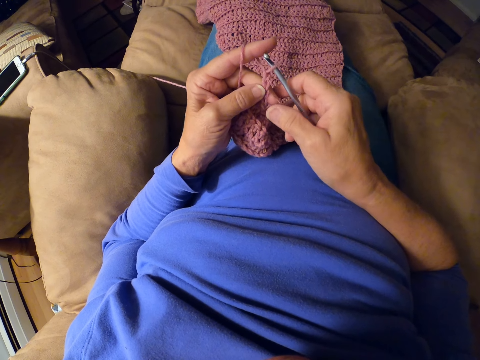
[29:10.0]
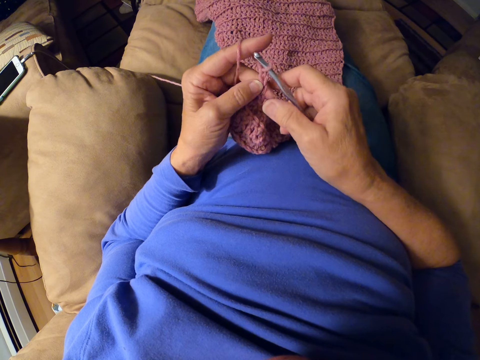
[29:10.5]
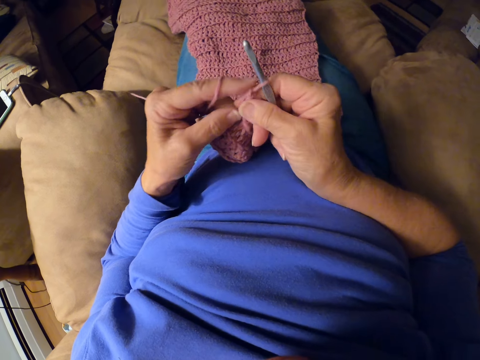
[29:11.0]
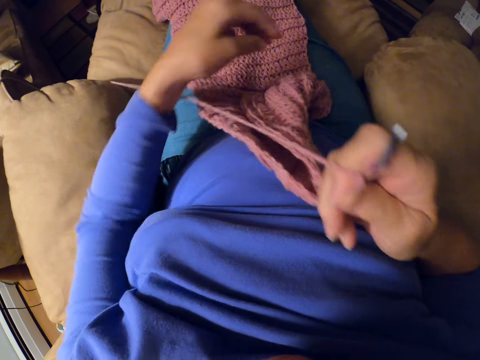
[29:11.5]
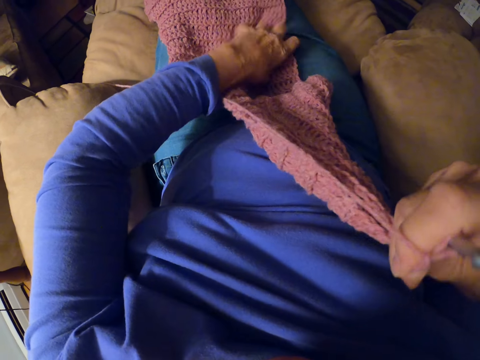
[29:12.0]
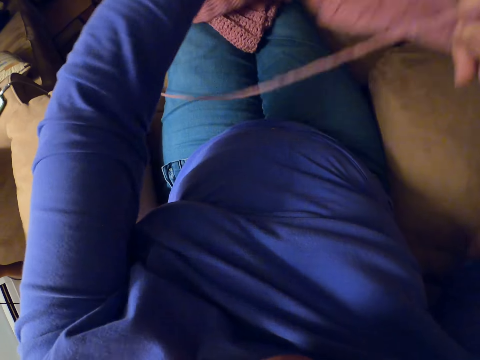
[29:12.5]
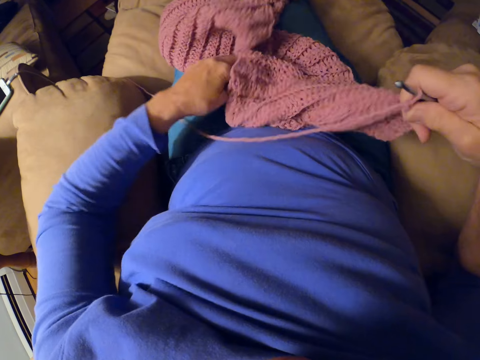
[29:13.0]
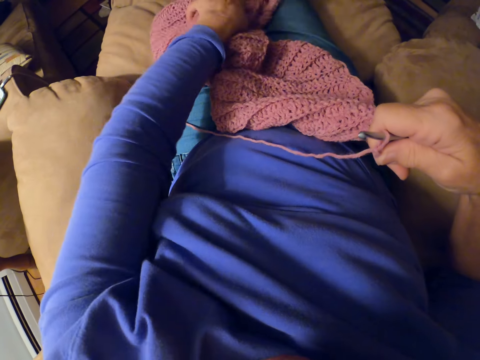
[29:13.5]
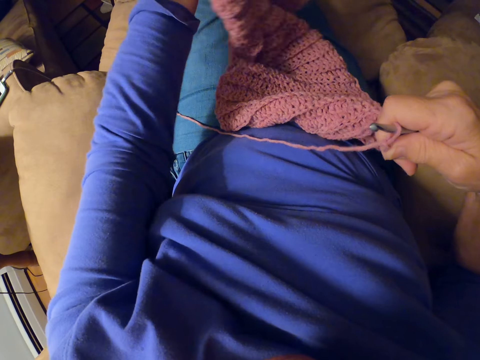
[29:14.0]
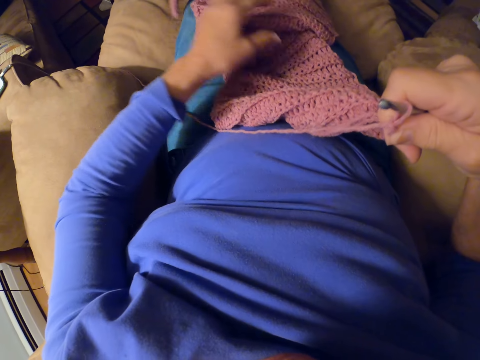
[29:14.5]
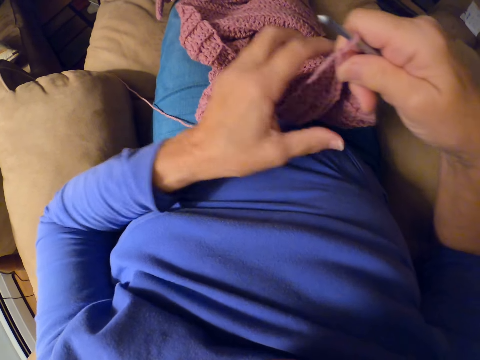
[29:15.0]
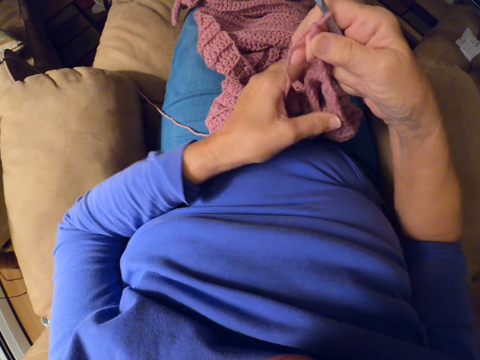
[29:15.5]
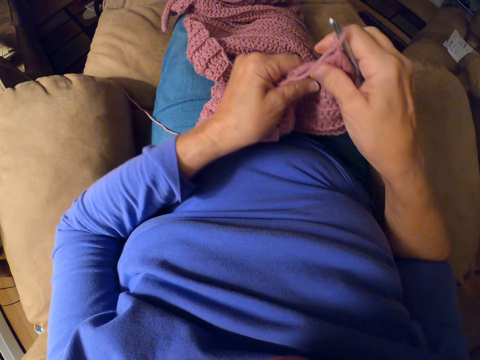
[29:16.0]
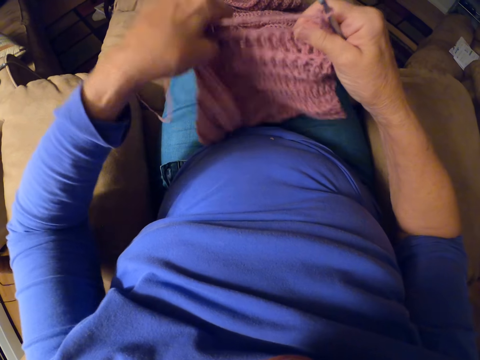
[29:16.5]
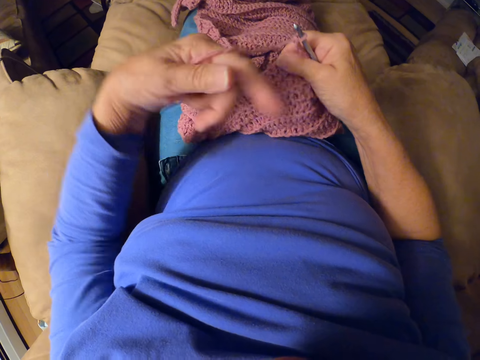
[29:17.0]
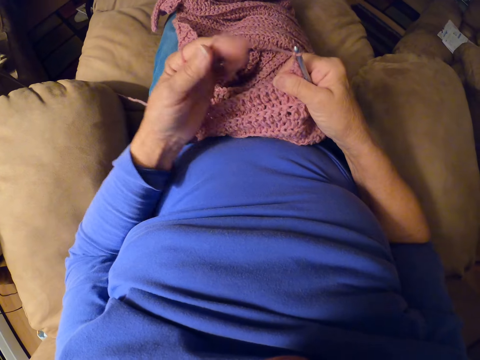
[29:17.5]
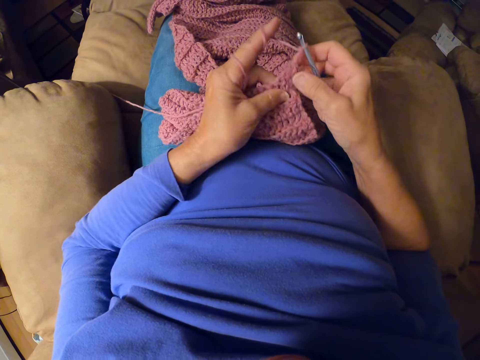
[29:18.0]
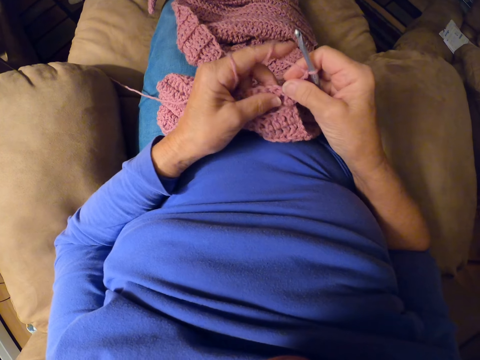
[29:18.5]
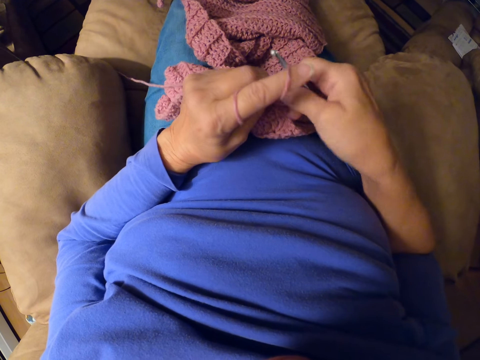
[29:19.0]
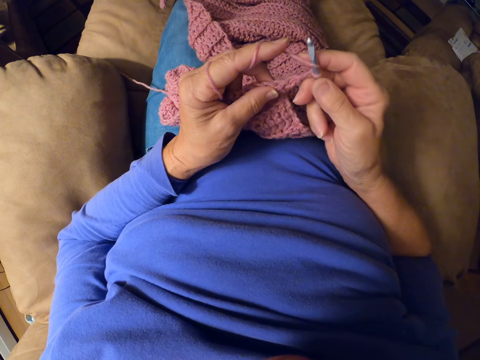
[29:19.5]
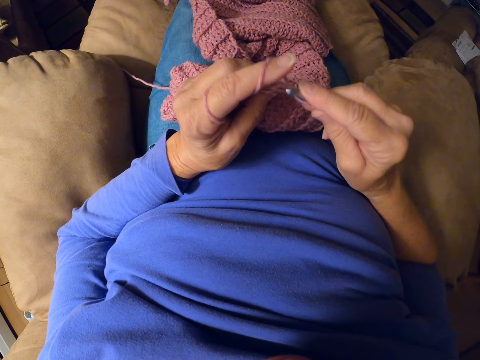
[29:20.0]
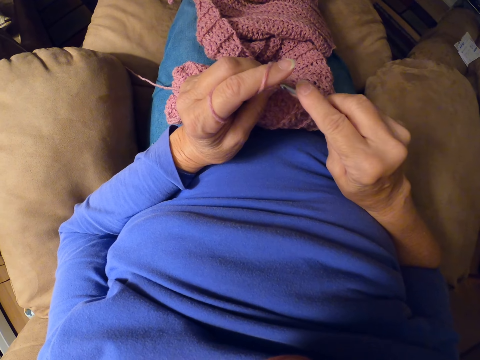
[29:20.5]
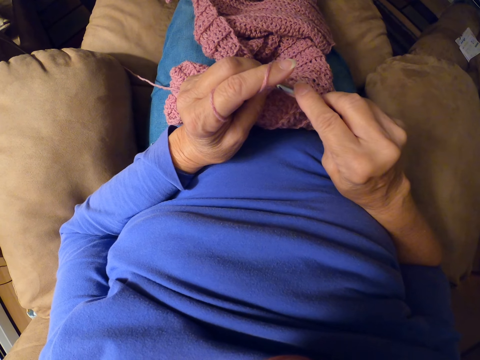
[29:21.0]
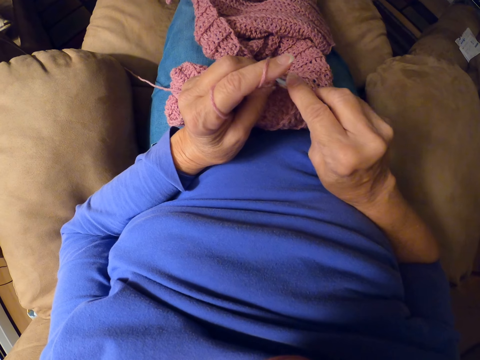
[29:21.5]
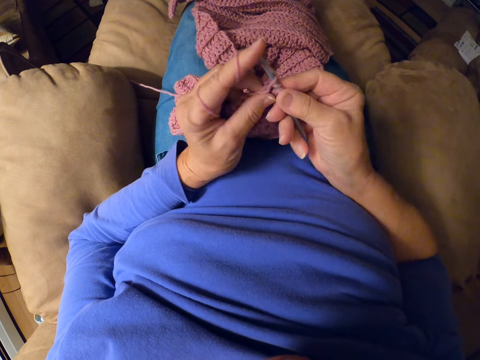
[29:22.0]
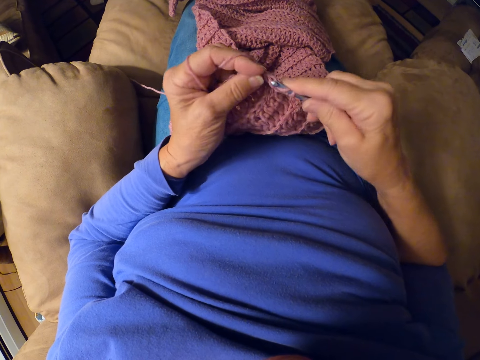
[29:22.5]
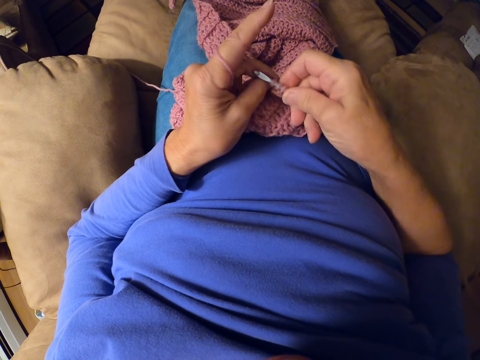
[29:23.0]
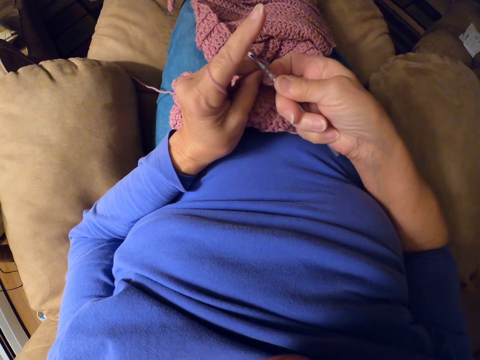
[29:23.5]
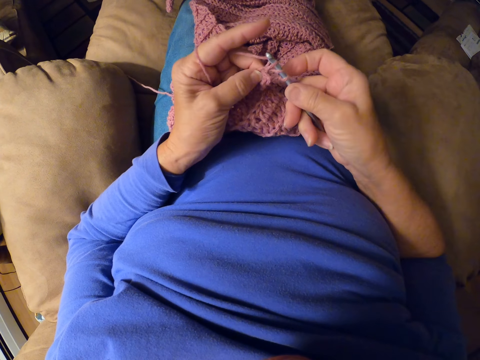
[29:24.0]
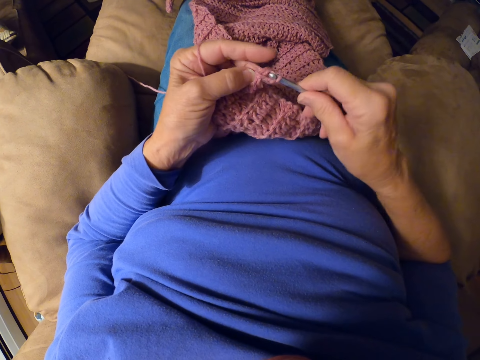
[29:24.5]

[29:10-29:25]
The camera wearer adjusts the fabric. She turns the sweater fabric. She straightens the sweater fabric. She rolls yarn around her finger. She crochets with the crochet hook.

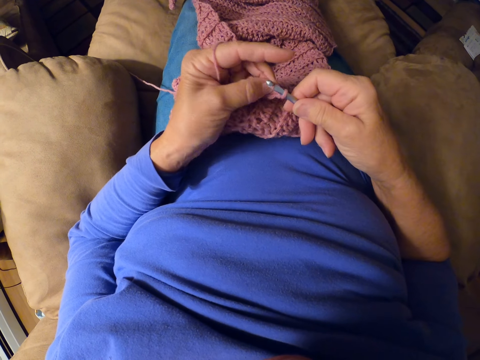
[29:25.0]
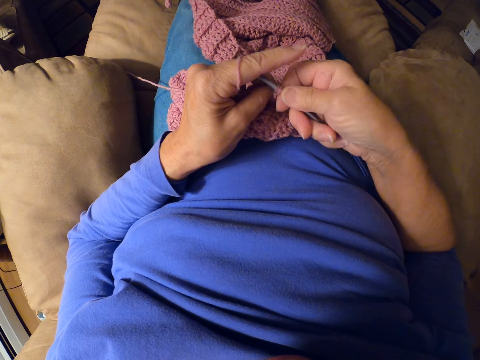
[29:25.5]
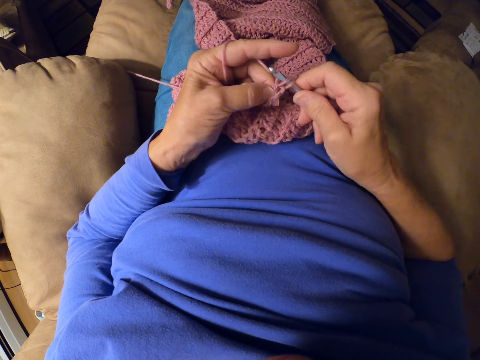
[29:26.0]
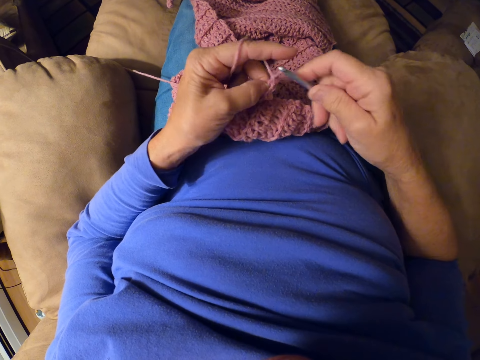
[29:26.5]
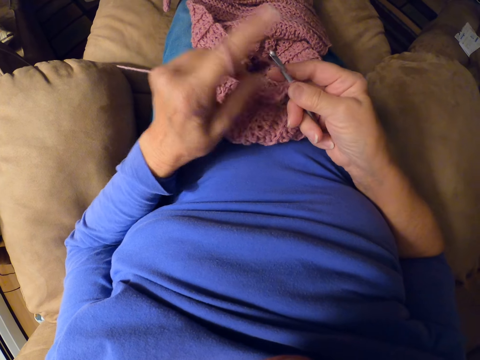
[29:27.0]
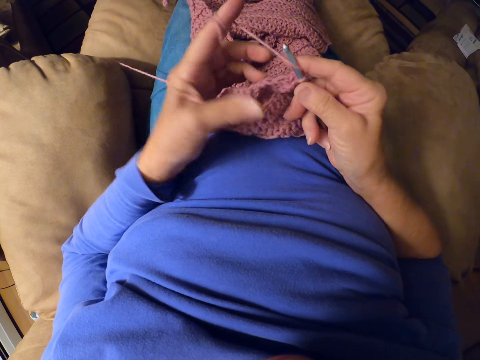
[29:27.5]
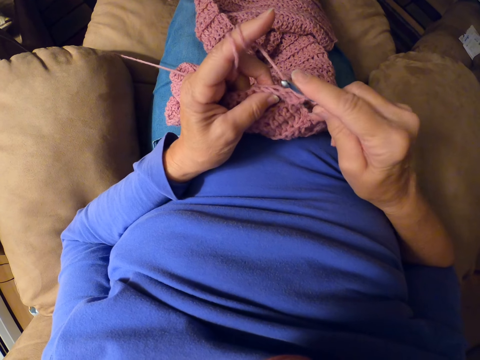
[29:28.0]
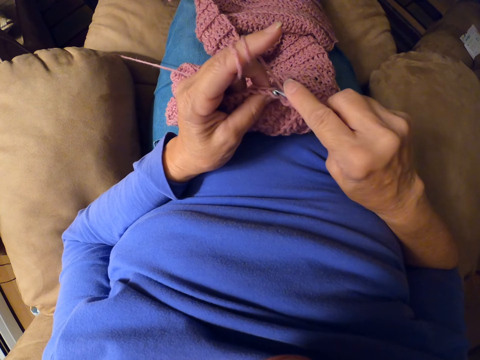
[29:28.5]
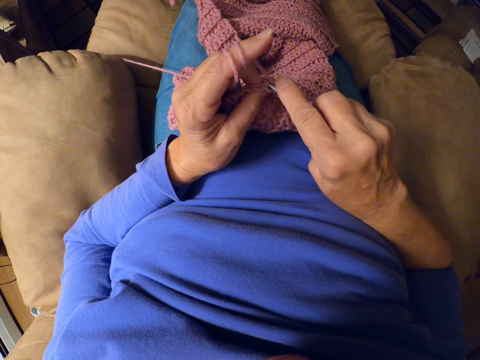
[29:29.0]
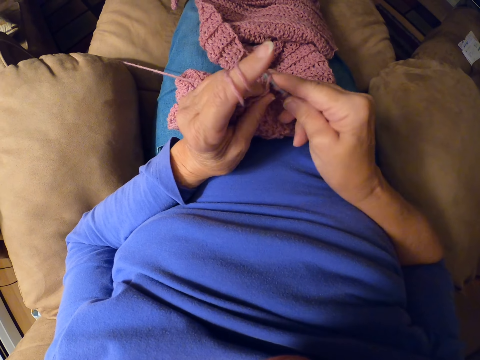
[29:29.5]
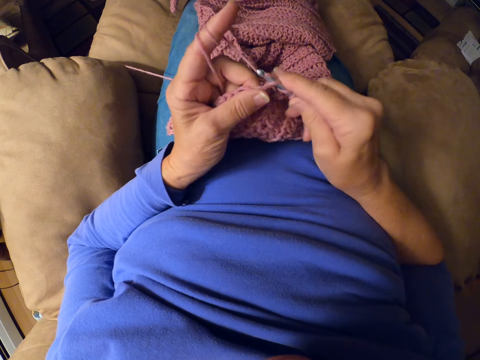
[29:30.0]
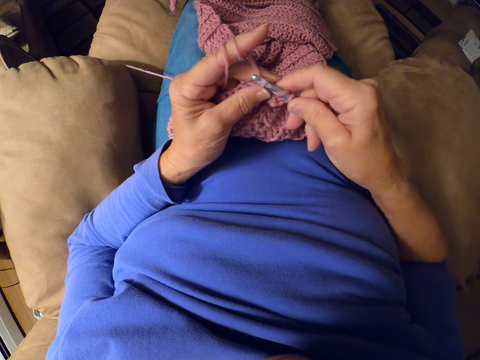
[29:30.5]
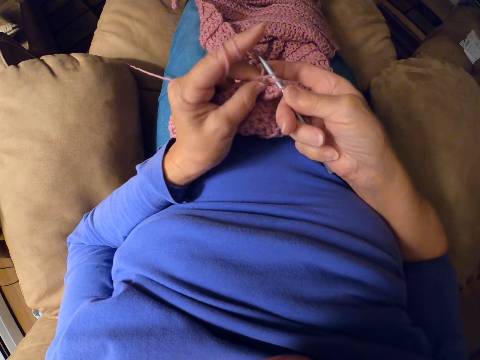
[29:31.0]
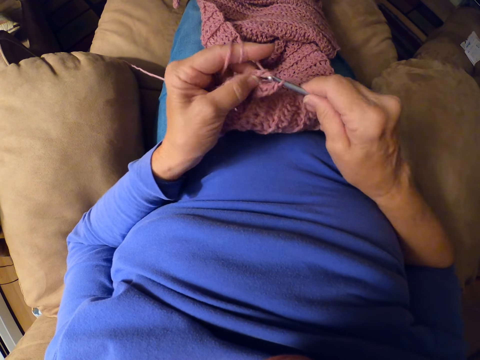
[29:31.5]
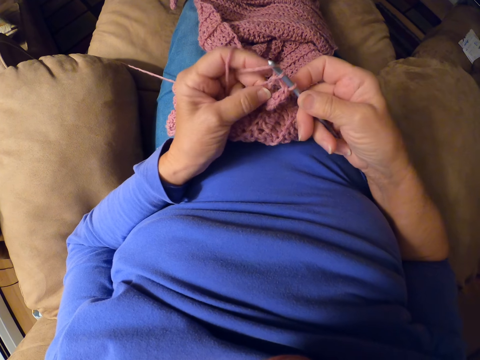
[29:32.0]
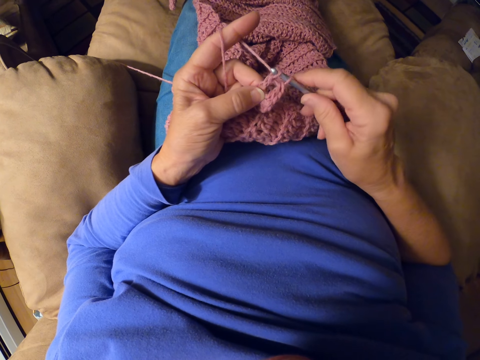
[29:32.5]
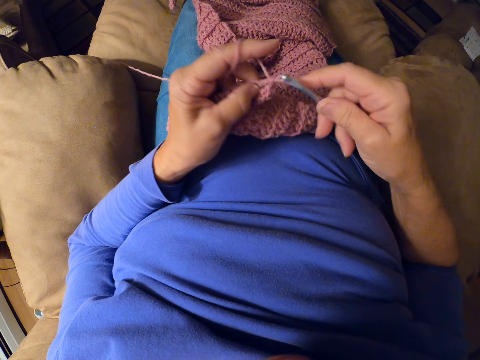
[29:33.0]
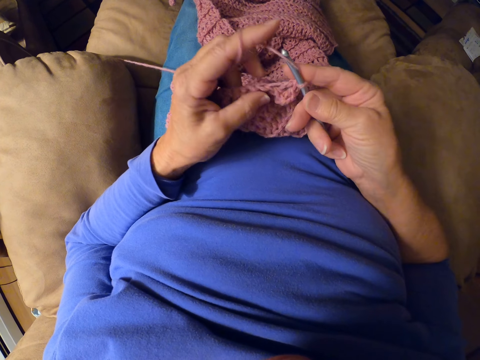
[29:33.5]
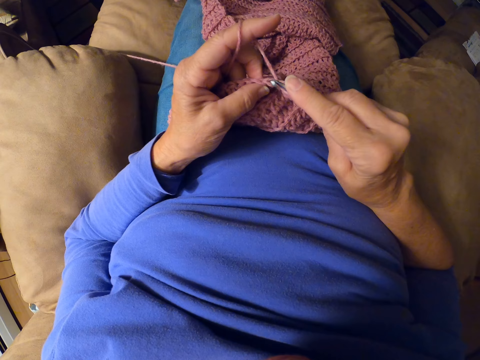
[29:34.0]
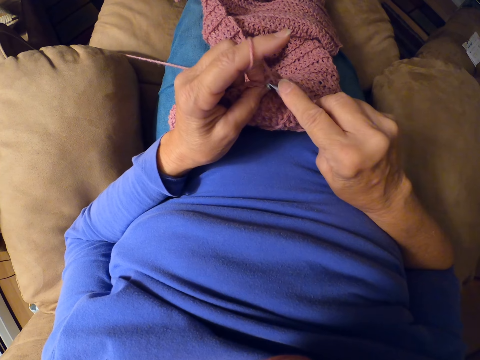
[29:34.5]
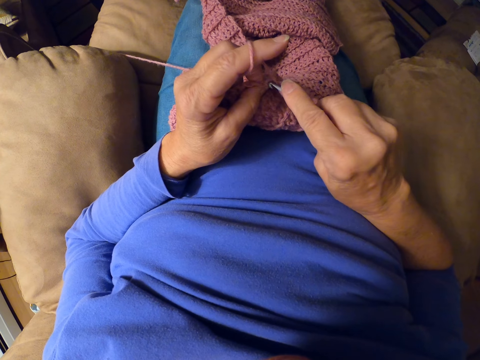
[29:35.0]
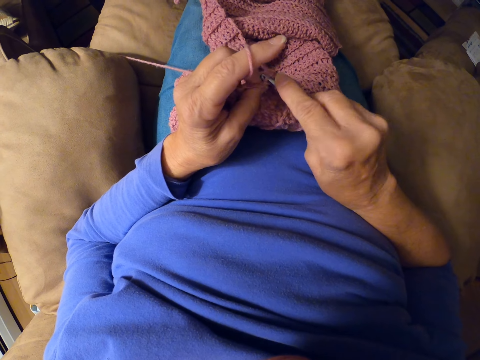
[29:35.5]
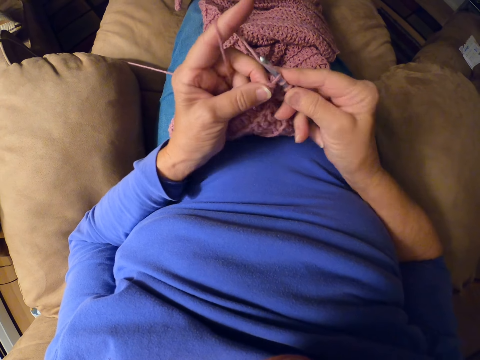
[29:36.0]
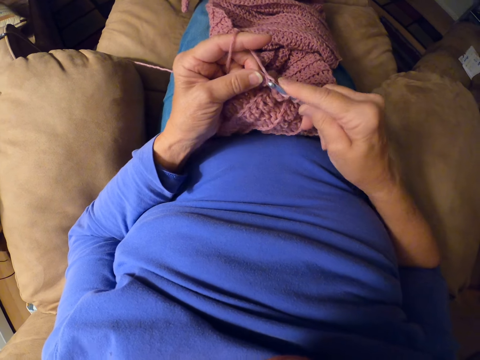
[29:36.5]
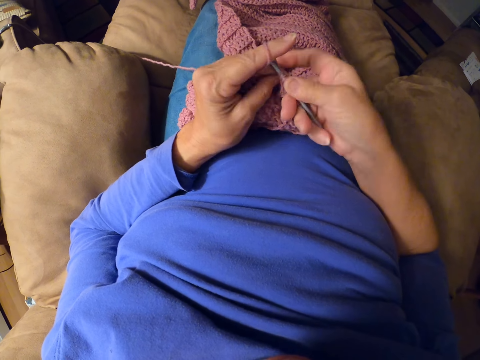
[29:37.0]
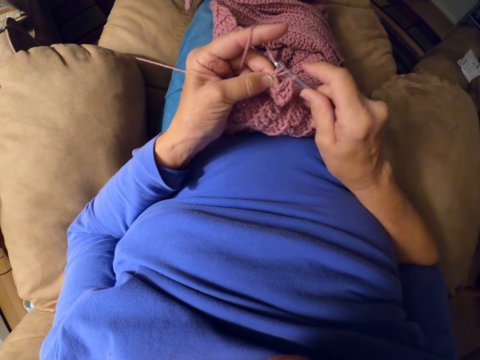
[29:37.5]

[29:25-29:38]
The camera wearer rolls yarn around her finger. She crochets with the crochet hook.
